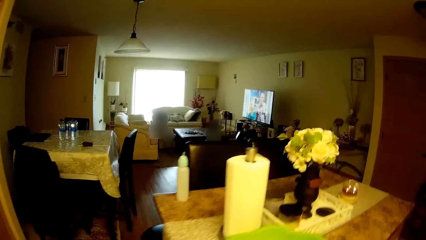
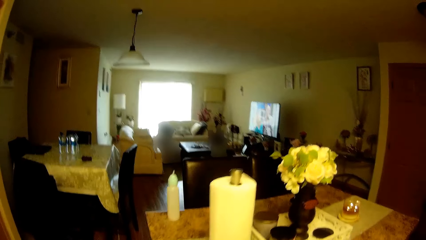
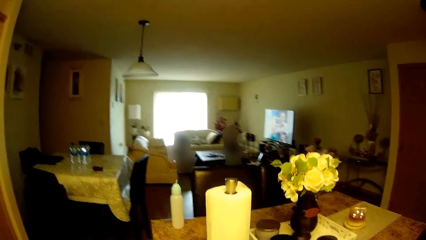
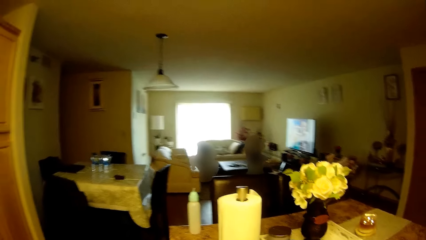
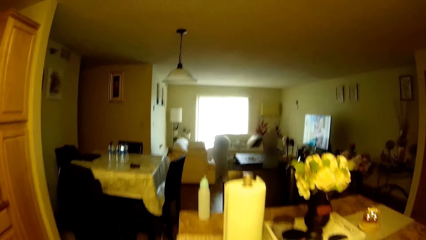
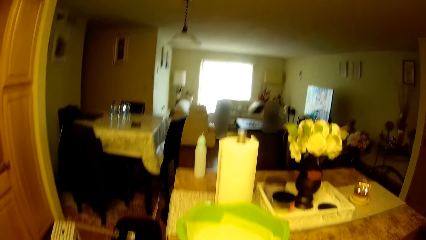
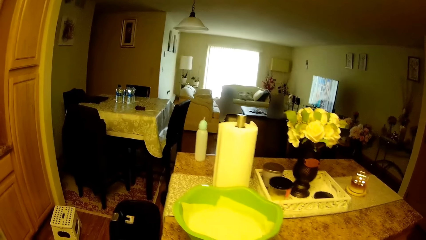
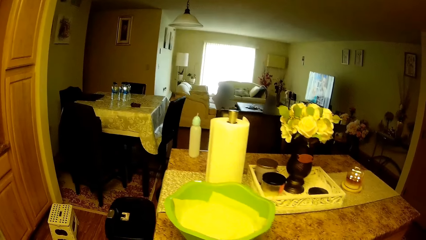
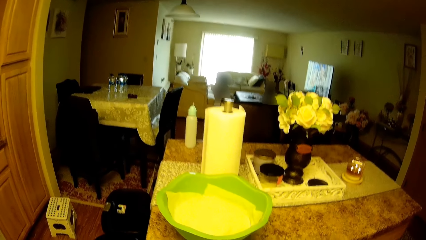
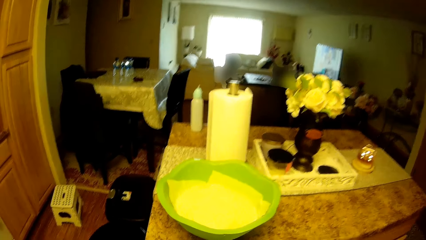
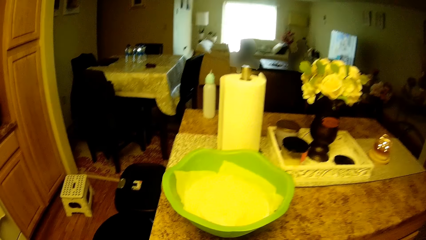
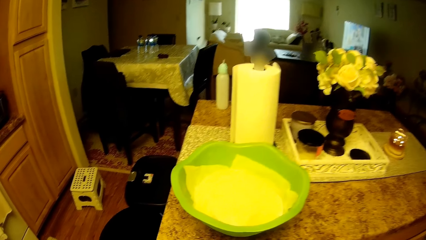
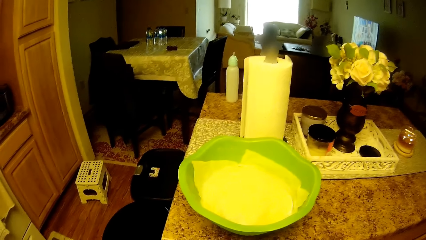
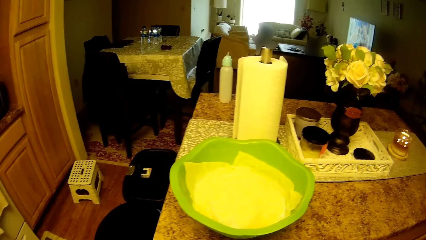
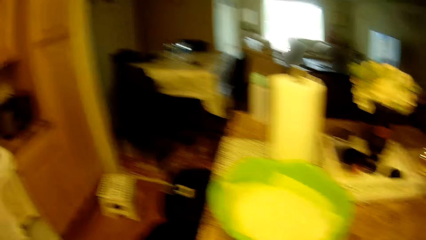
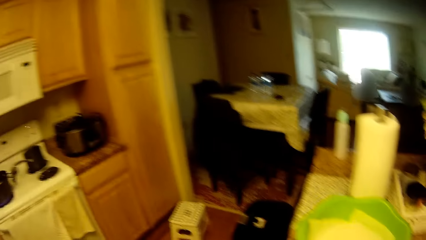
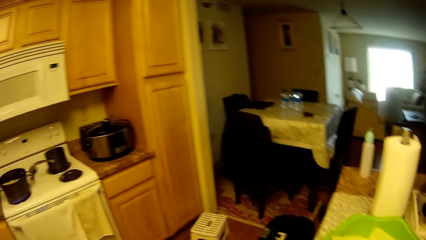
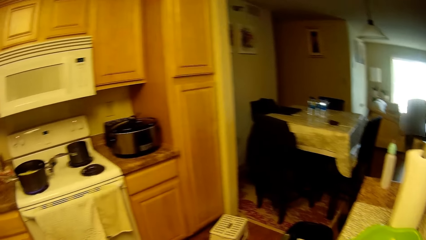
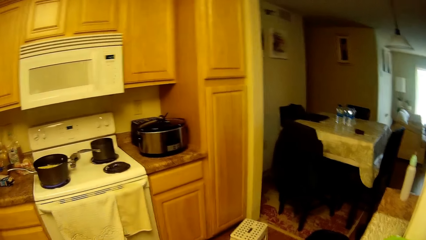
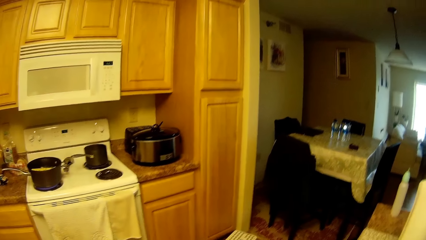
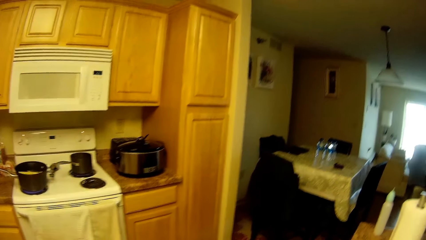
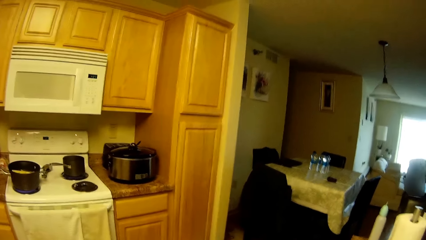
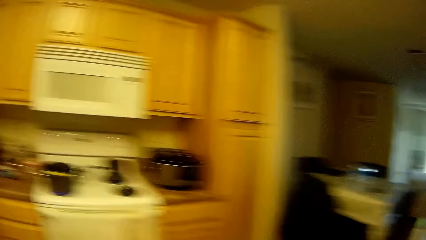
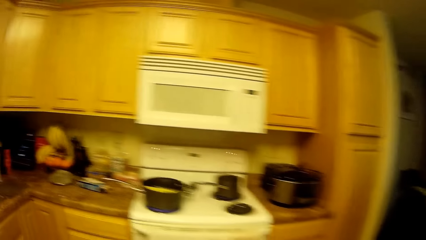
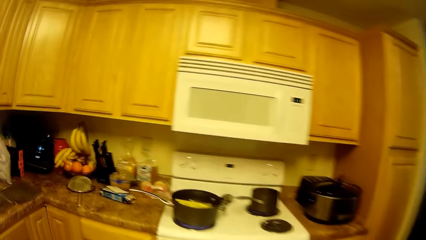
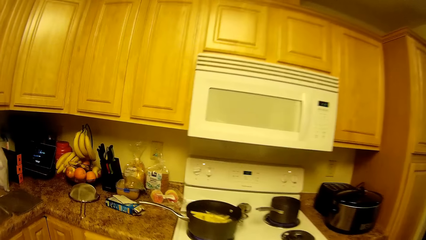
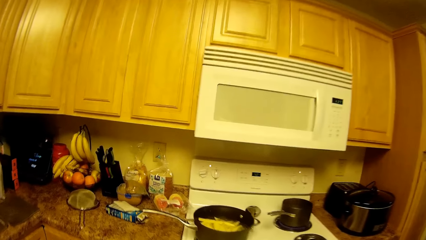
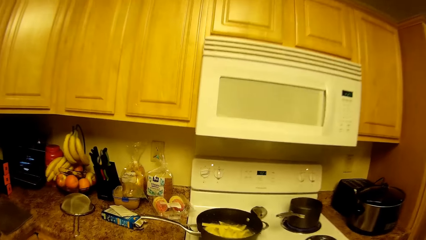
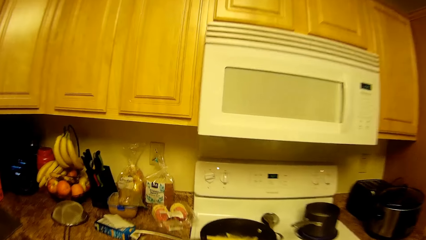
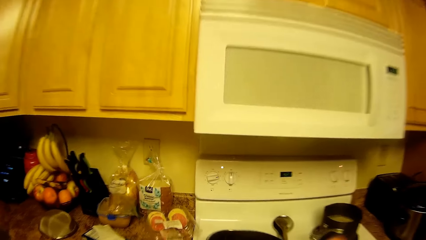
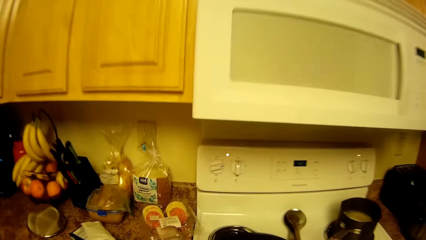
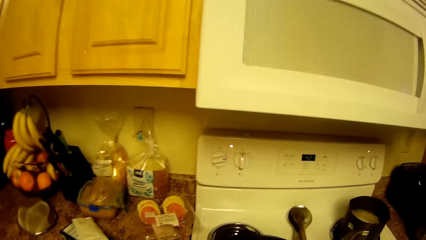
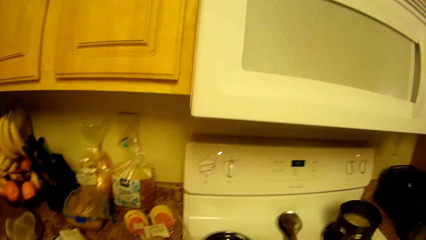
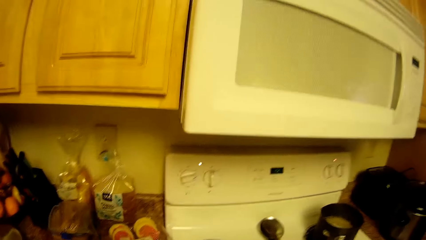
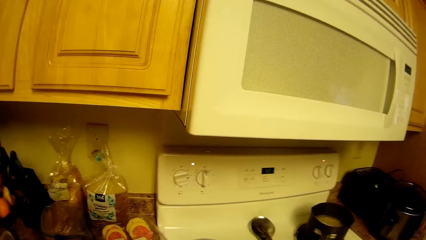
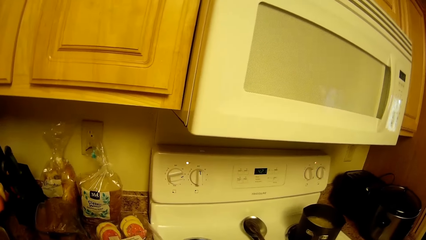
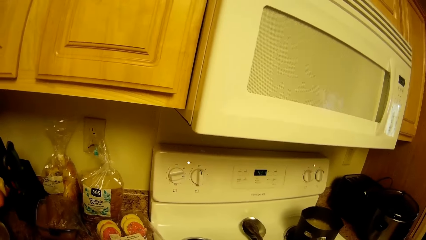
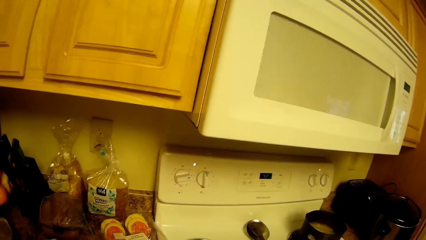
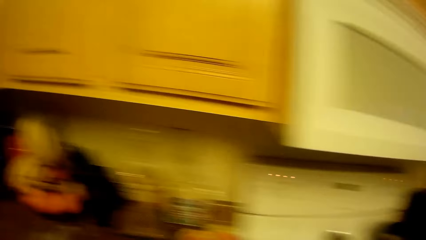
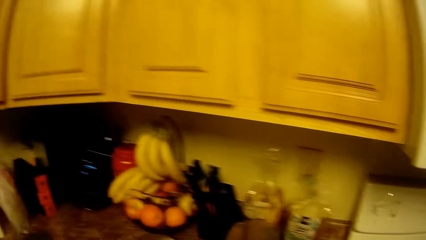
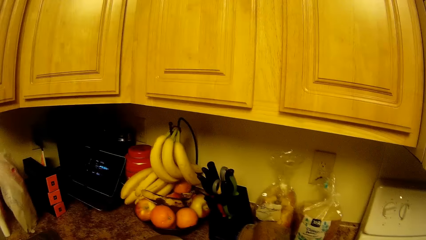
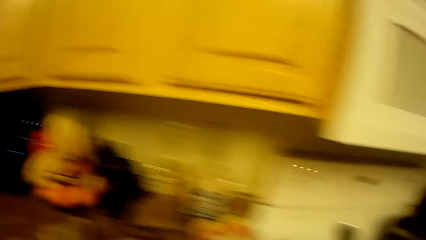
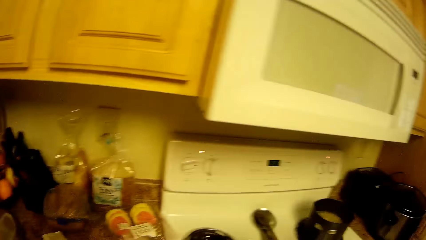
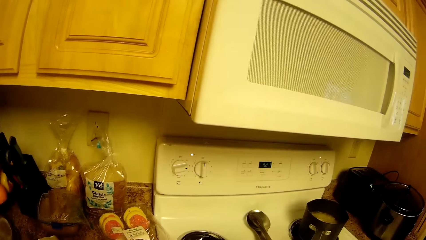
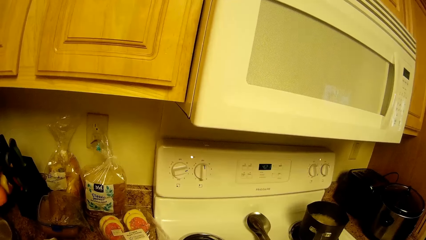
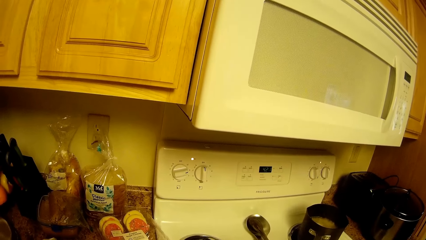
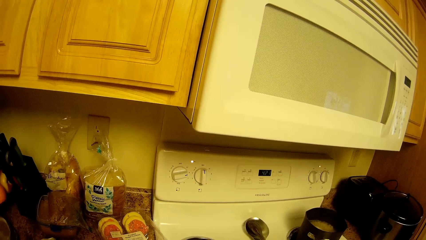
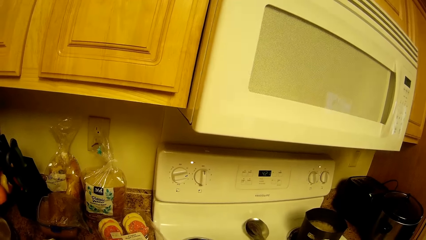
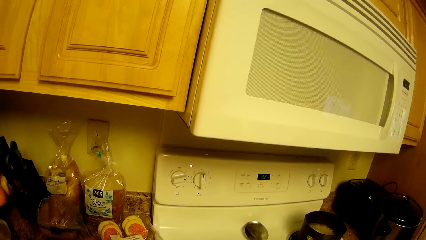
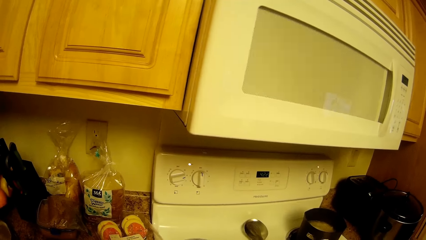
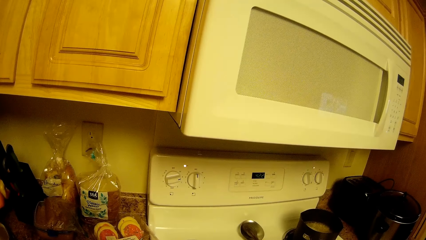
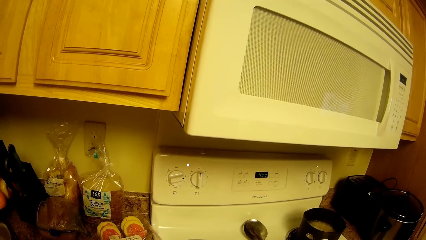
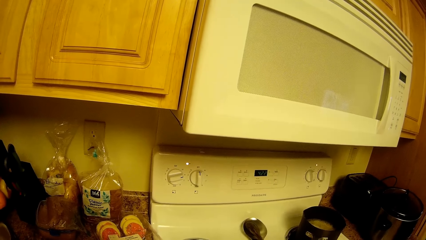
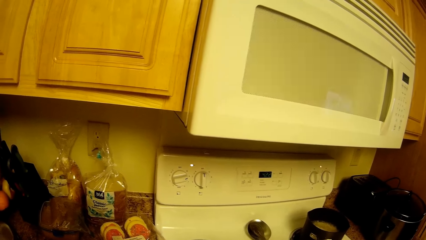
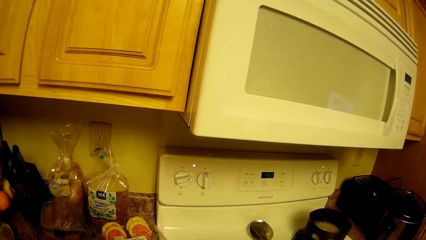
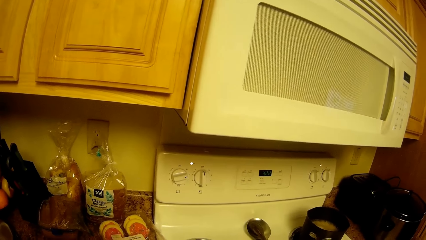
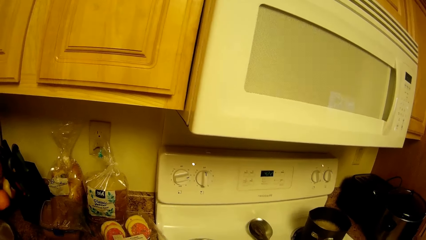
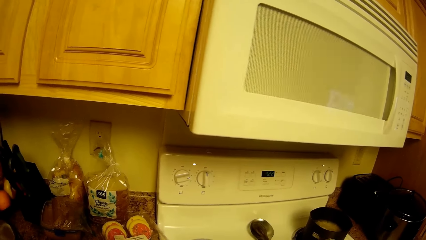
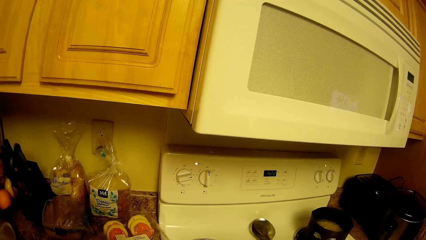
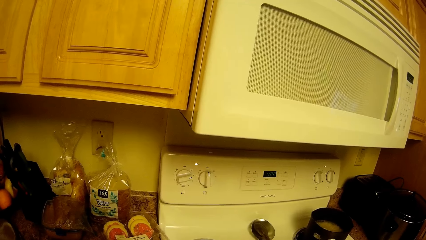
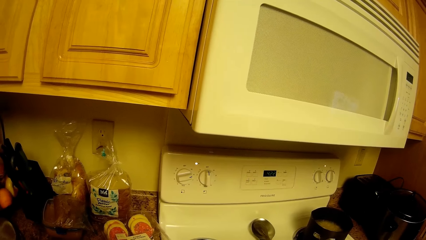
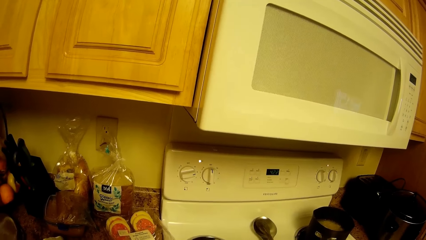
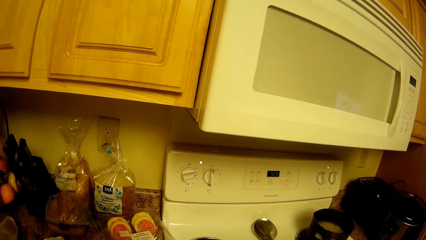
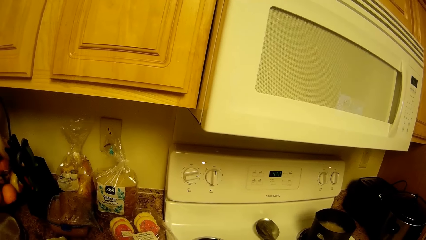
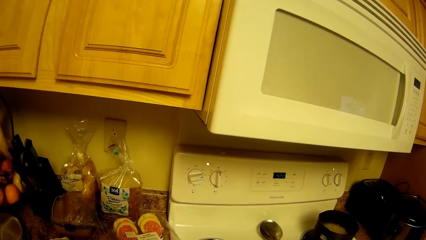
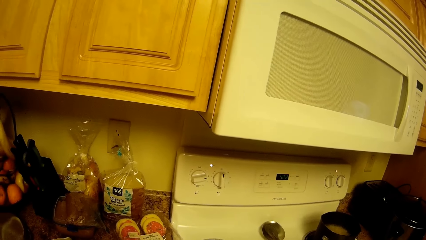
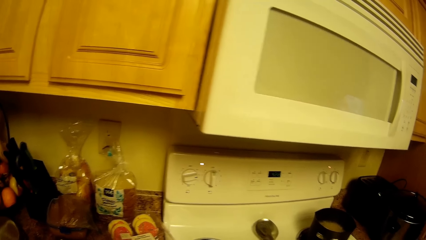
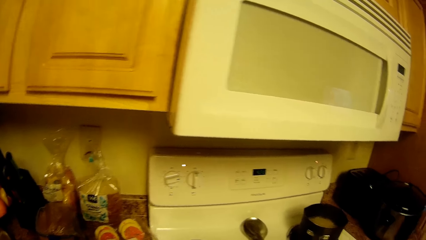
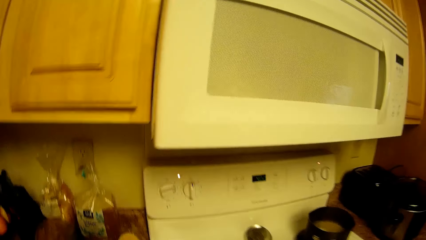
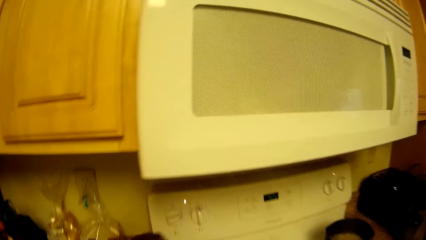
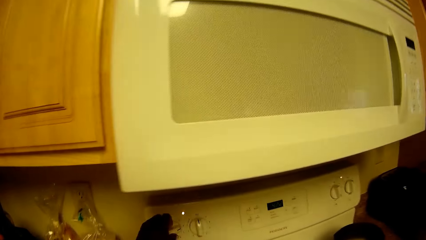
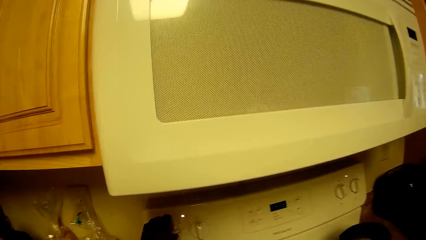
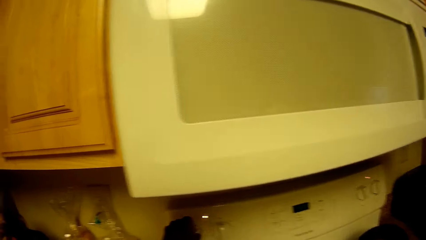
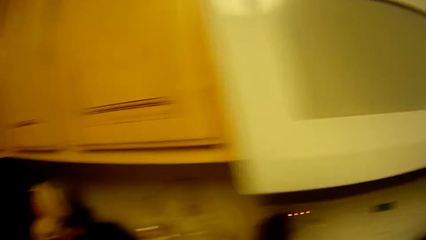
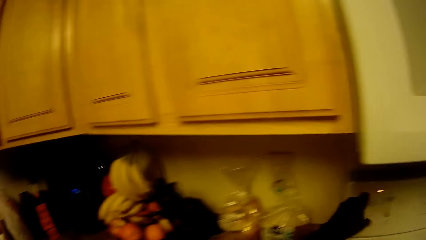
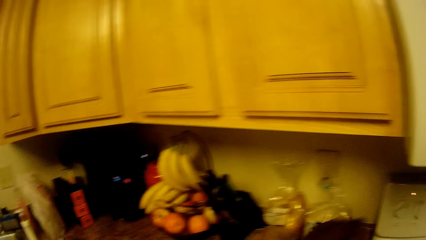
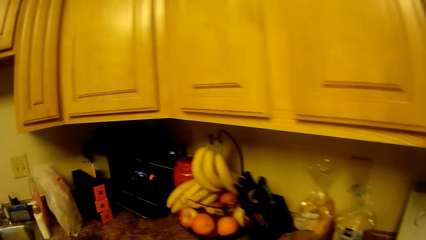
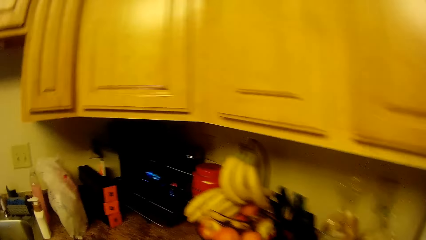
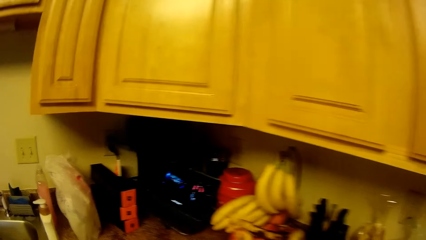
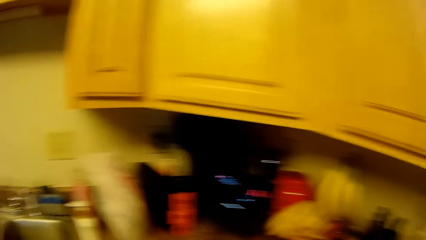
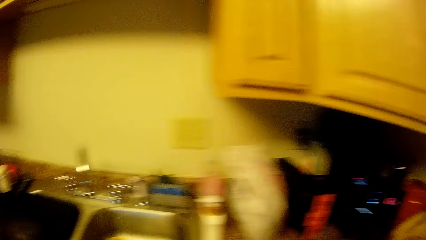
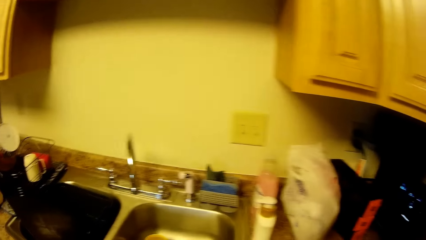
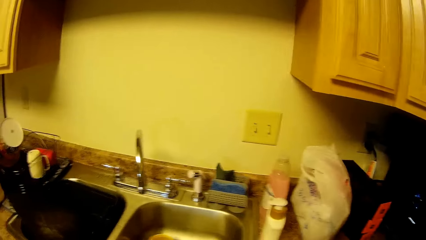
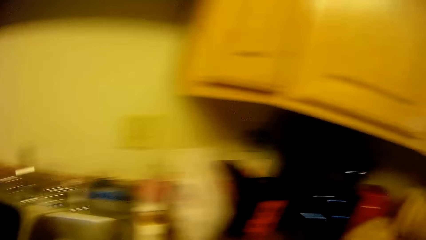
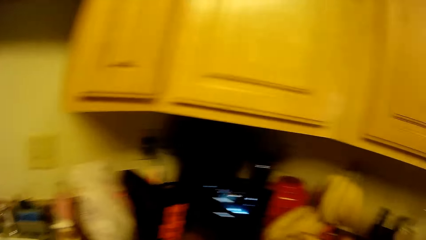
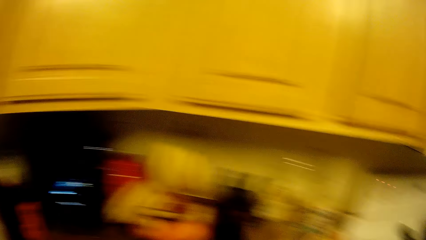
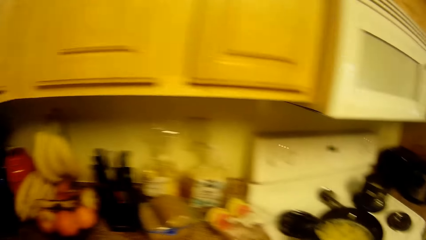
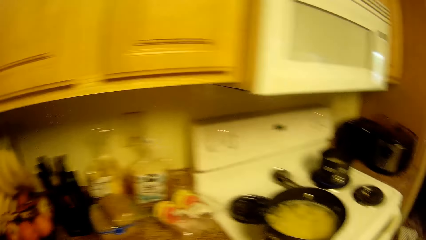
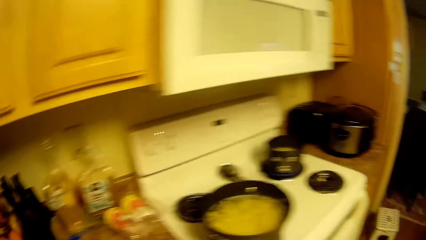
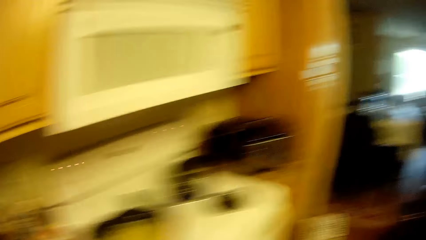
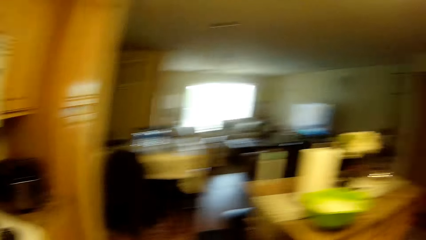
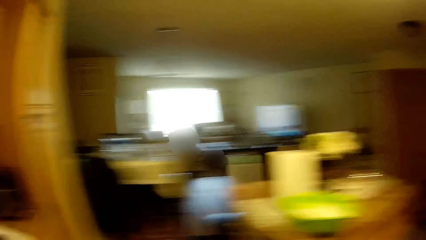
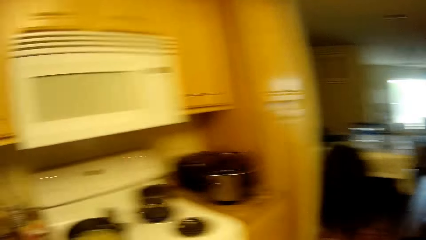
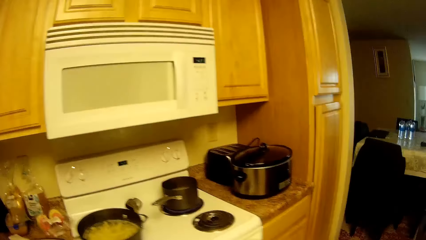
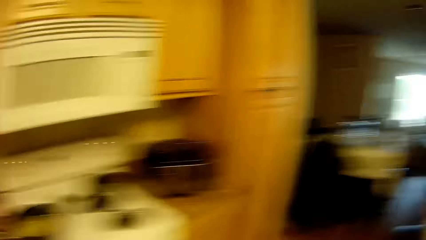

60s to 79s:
The camera wearer turns around the countertop. She does something. She walks towards the stove. She turns around the countertop. She adjusts a cooker knob with her left hand. She turns the stove off. She turns around the countertop. She drops something on the countertop.
